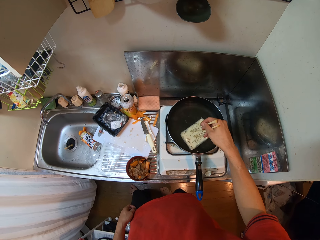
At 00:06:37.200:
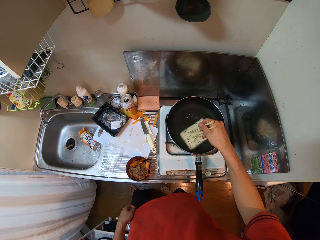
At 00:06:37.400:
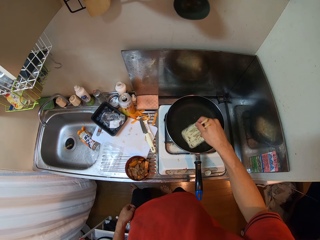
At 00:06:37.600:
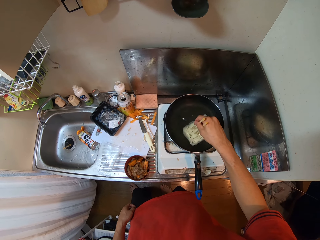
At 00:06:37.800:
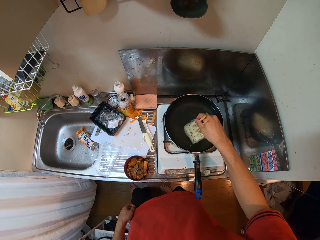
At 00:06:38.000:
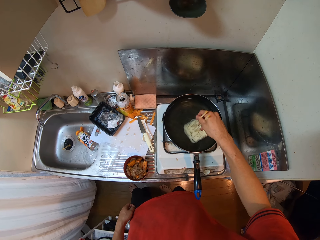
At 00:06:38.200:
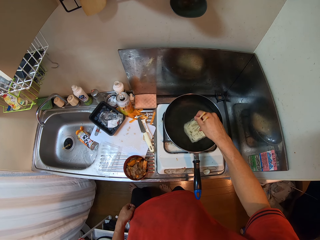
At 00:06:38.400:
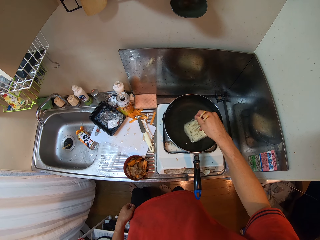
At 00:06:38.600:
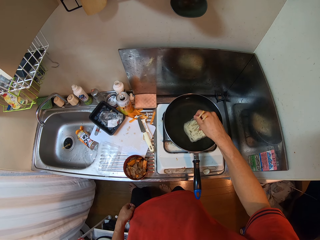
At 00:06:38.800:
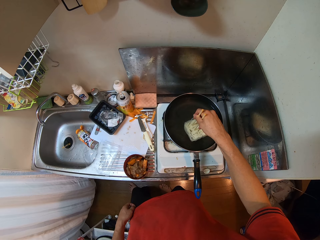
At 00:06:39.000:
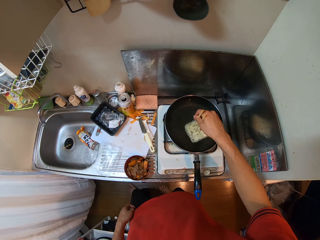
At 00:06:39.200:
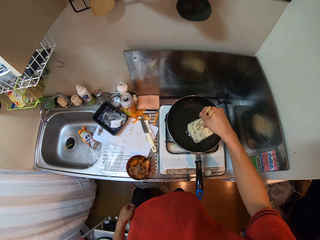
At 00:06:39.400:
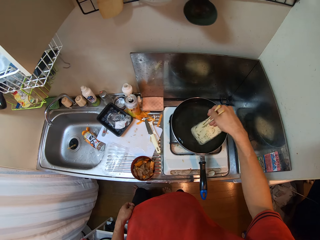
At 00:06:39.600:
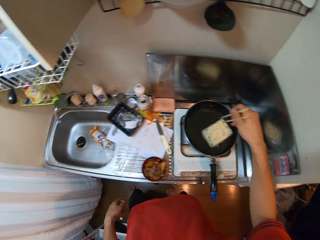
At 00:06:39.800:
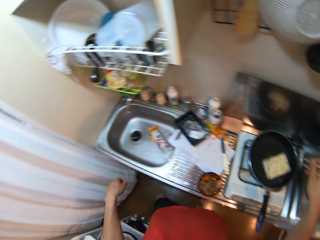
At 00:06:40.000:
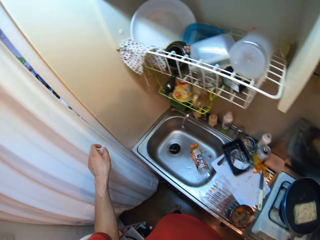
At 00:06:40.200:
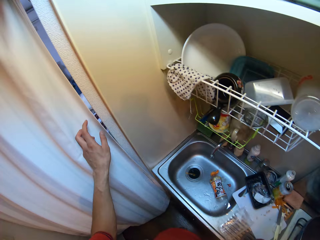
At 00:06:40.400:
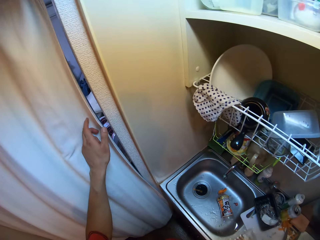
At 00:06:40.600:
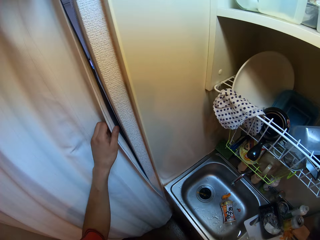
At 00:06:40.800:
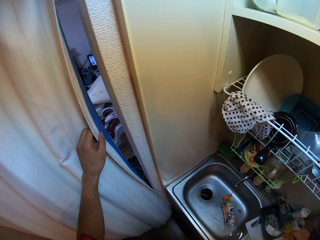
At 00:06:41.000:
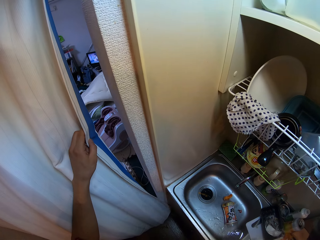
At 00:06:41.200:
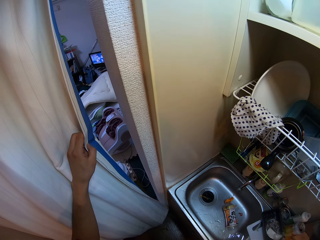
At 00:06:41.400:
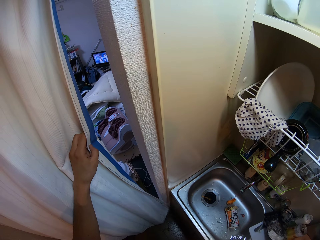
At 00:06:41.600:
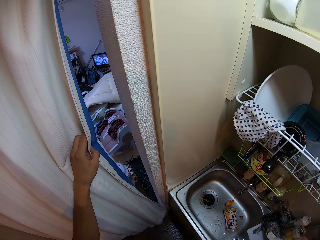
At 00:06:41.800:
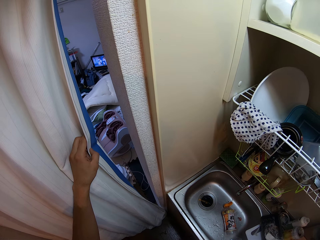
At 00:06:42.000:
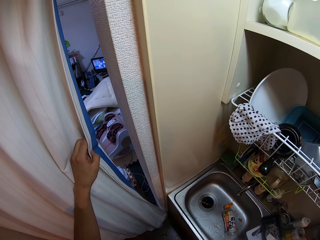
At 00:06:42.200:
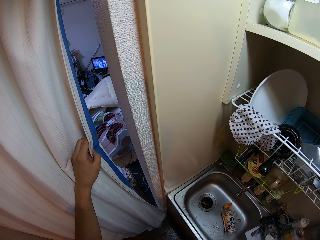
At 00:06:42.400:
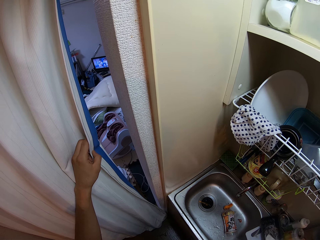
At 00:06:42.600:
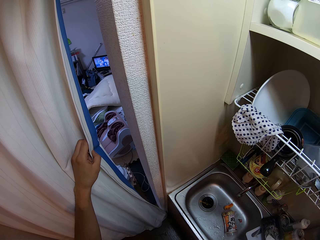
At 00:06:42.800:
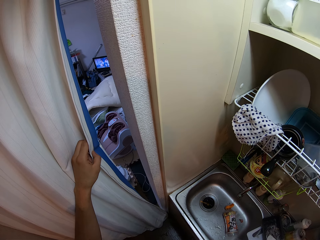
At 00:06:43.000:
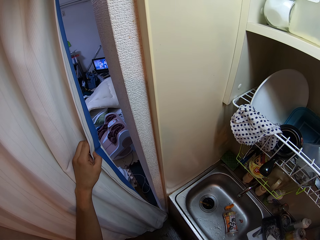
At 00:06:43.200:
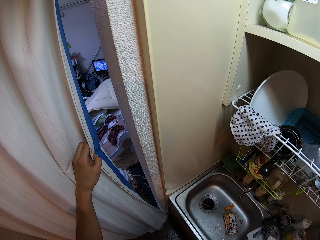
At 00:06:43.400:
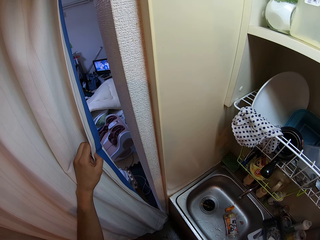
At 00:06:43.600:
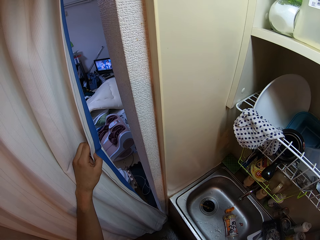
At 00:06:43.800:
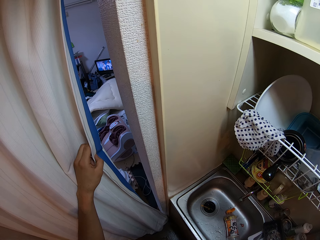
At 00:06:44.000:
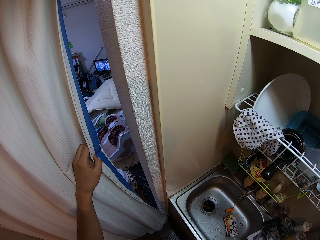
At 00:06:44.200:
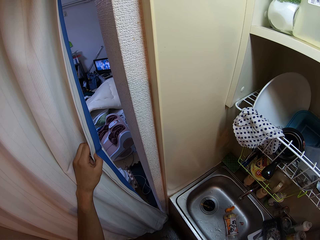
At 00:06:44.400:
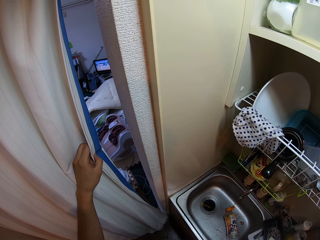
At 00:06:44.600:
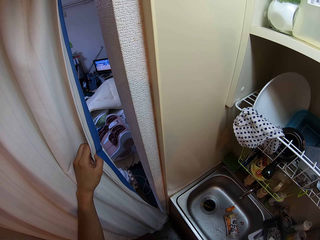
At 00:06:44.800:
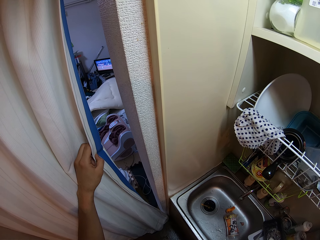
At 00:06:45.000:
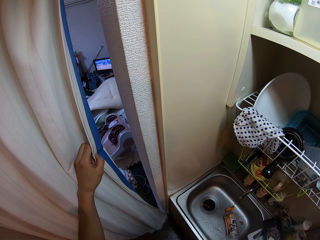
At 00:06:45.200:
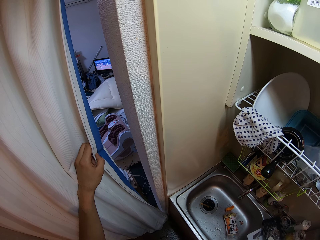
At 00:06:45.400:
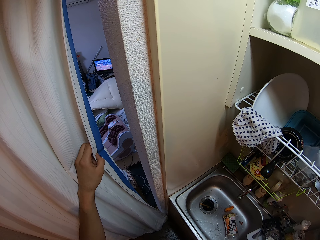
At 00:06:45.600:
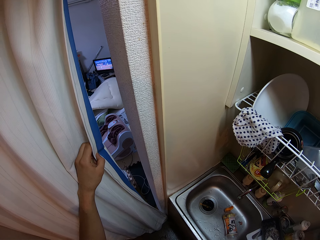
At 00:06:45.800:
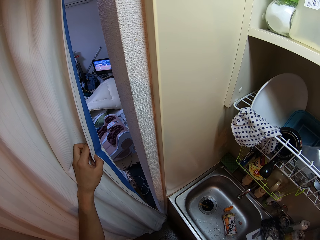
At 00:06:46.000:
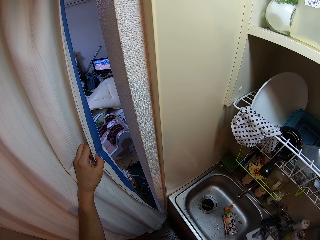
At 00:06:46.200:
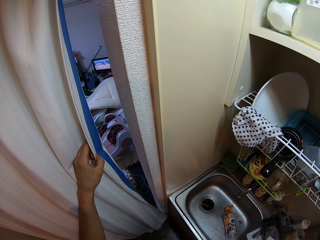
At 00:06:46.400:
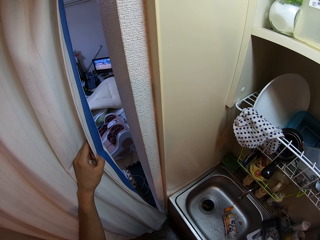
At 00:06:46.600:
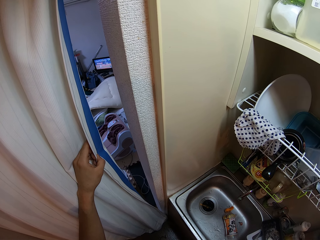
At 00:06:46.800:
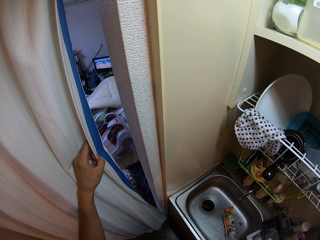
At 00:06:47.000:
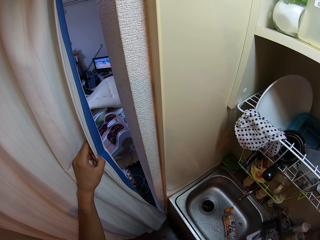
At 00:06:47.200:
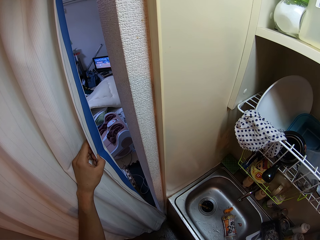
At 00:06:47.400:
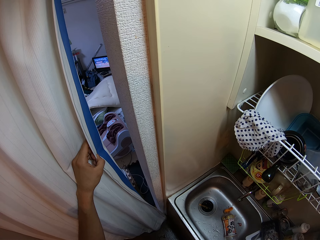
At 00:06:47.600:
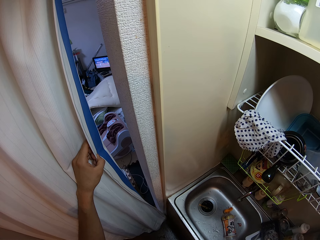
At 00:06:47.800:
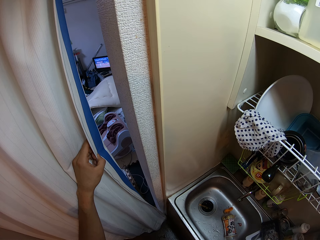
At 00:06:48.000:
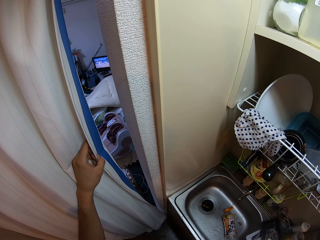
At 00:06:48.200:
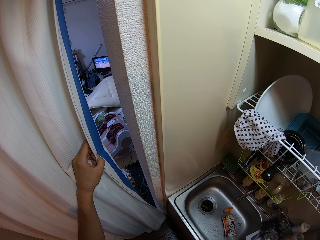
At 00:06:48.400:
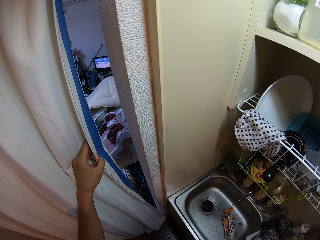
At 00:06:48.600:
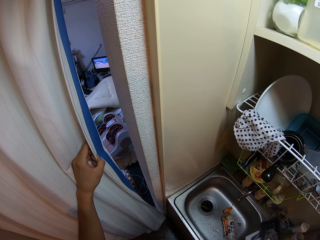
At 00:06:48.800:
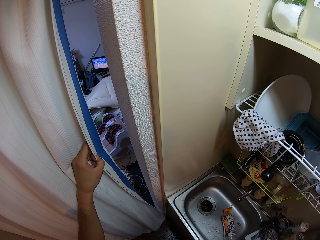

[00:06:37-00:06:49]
The camera wearer looks through the curtain. They hold the curtain in the kitchen.

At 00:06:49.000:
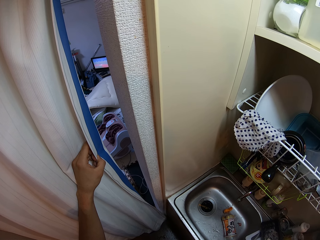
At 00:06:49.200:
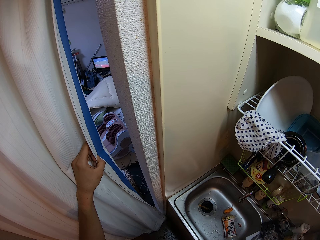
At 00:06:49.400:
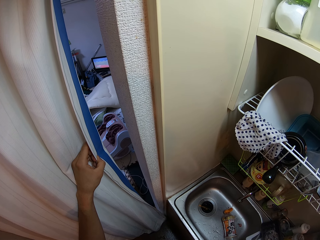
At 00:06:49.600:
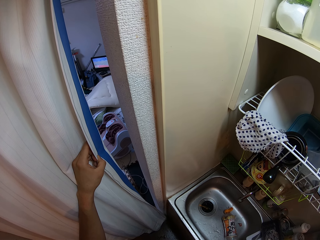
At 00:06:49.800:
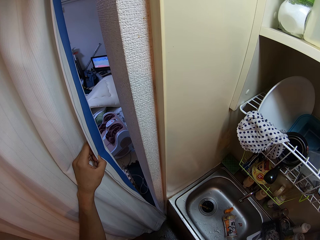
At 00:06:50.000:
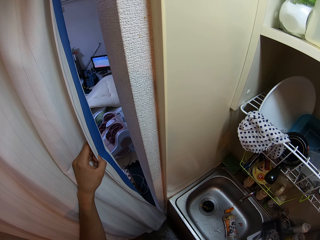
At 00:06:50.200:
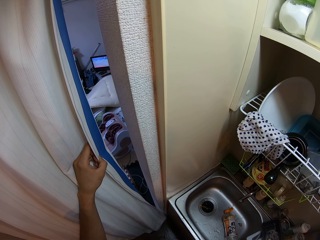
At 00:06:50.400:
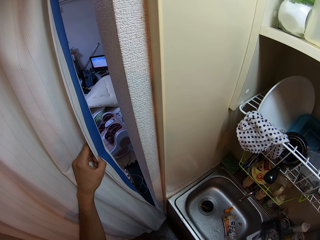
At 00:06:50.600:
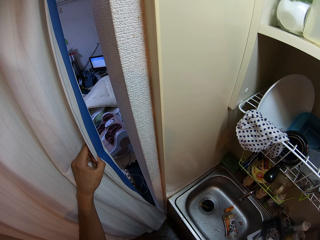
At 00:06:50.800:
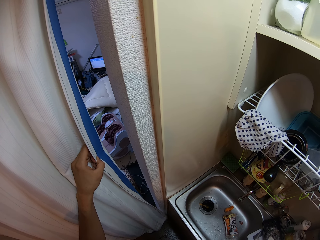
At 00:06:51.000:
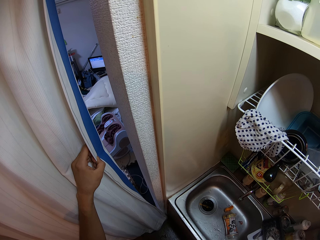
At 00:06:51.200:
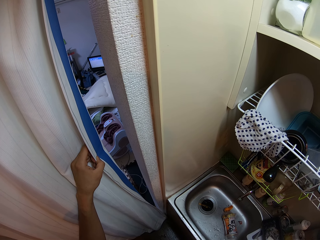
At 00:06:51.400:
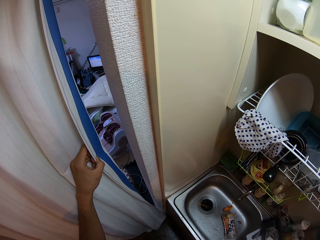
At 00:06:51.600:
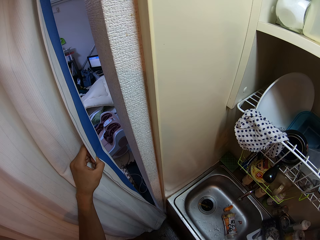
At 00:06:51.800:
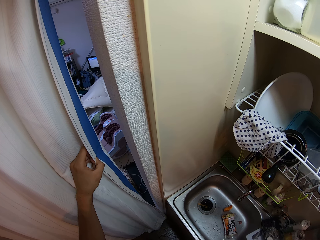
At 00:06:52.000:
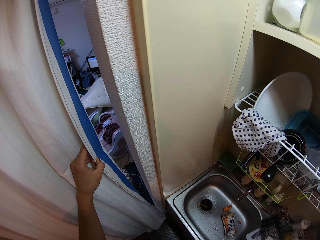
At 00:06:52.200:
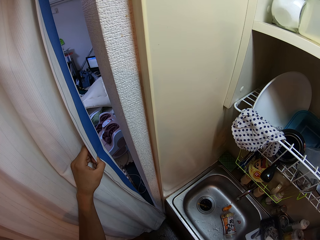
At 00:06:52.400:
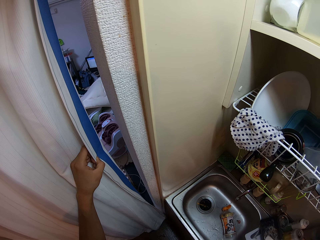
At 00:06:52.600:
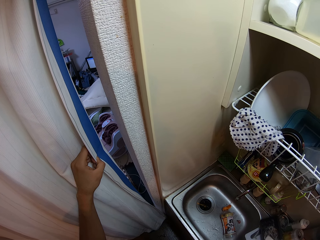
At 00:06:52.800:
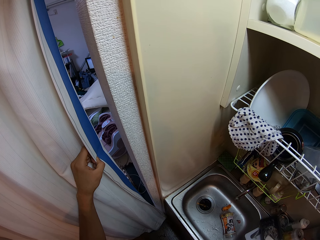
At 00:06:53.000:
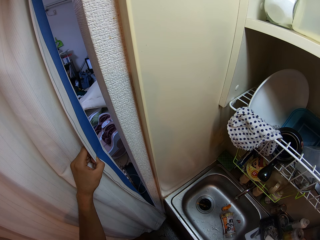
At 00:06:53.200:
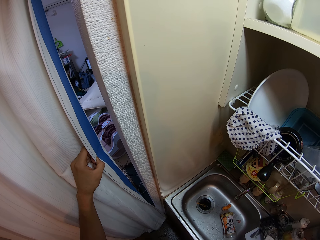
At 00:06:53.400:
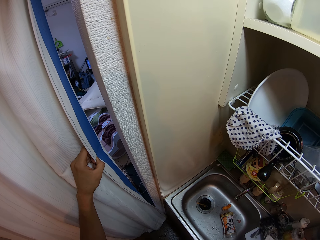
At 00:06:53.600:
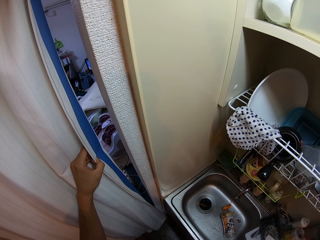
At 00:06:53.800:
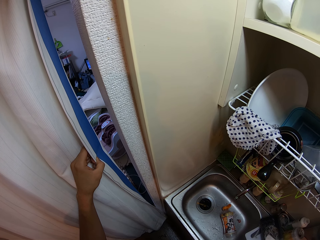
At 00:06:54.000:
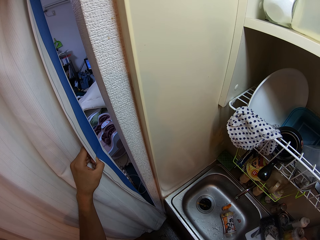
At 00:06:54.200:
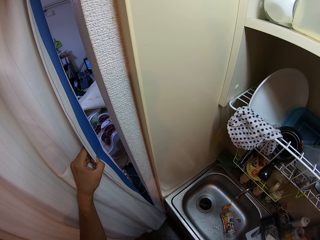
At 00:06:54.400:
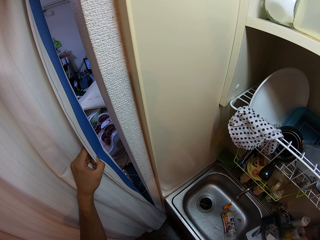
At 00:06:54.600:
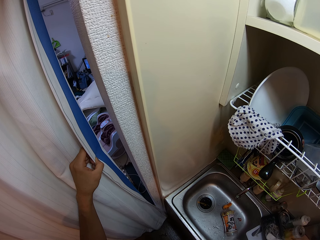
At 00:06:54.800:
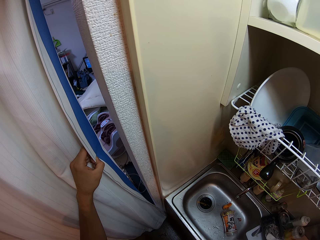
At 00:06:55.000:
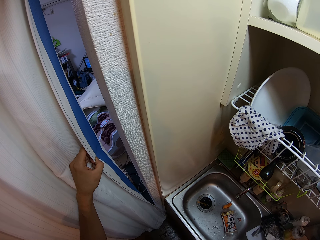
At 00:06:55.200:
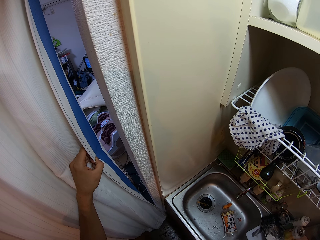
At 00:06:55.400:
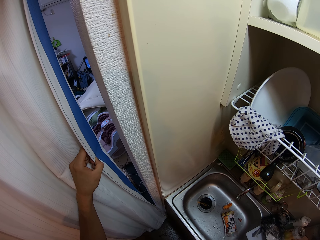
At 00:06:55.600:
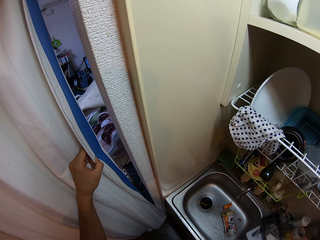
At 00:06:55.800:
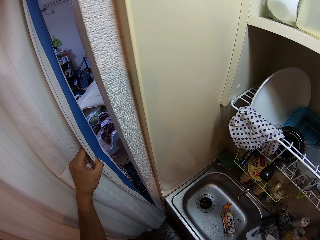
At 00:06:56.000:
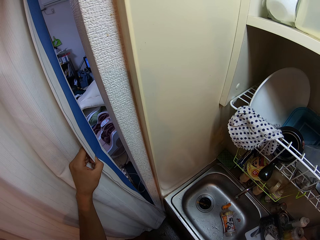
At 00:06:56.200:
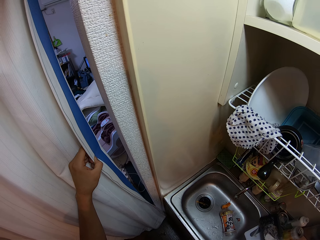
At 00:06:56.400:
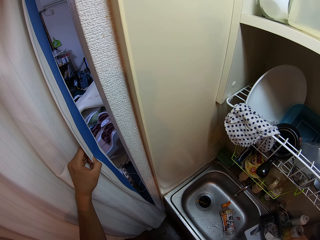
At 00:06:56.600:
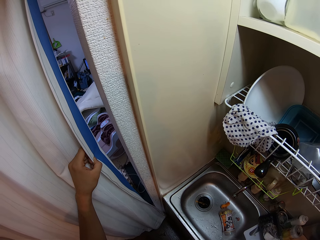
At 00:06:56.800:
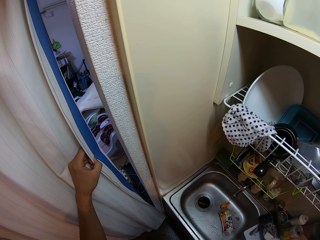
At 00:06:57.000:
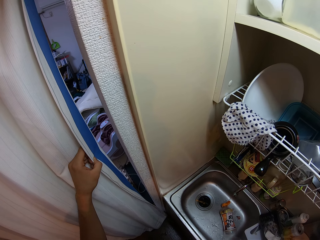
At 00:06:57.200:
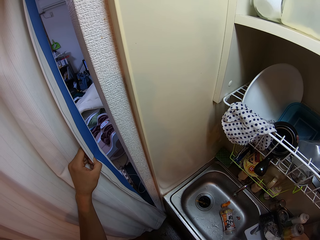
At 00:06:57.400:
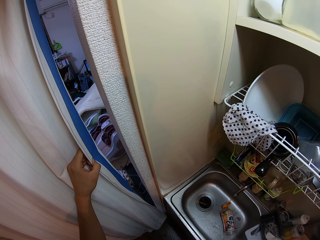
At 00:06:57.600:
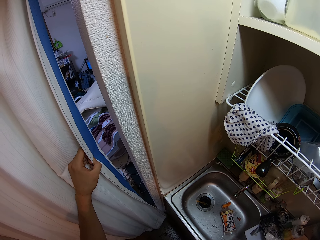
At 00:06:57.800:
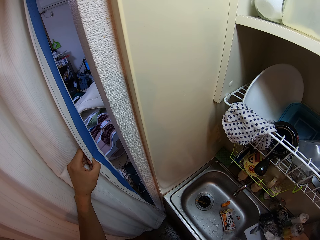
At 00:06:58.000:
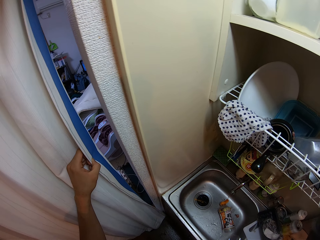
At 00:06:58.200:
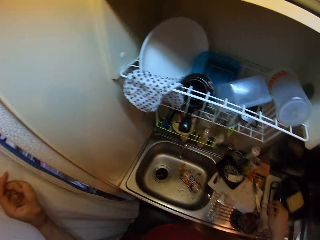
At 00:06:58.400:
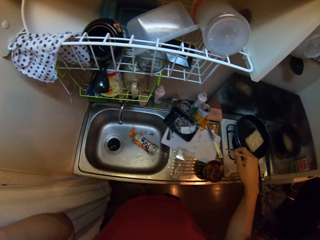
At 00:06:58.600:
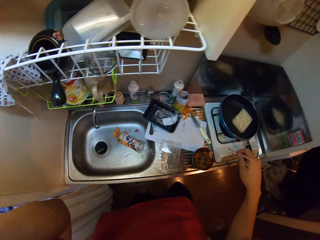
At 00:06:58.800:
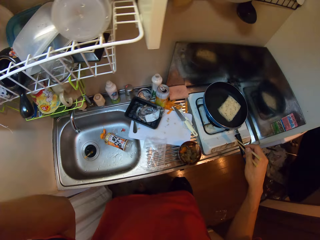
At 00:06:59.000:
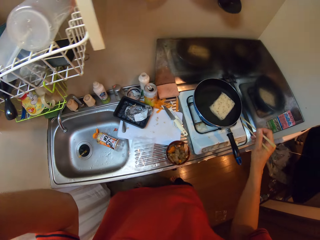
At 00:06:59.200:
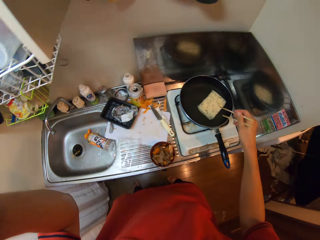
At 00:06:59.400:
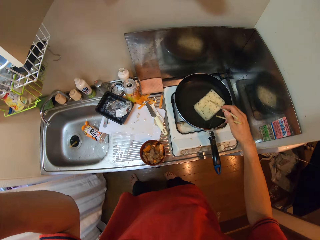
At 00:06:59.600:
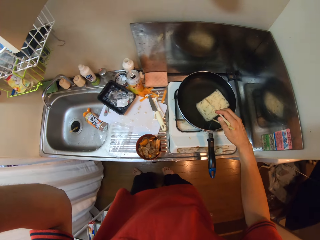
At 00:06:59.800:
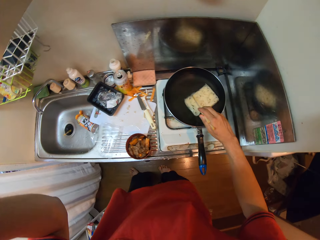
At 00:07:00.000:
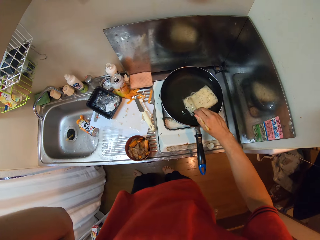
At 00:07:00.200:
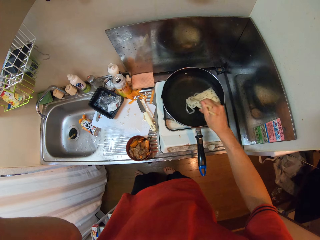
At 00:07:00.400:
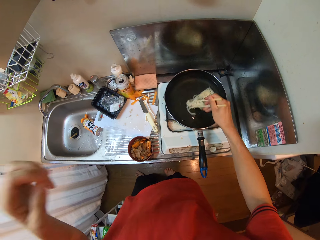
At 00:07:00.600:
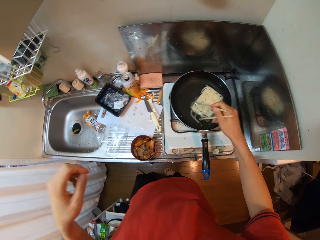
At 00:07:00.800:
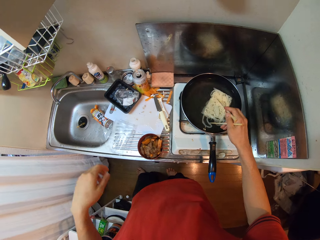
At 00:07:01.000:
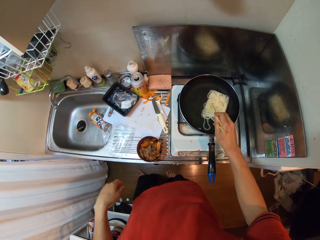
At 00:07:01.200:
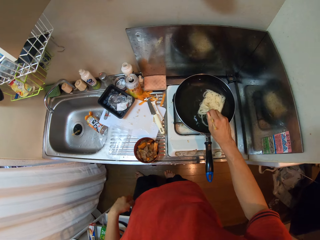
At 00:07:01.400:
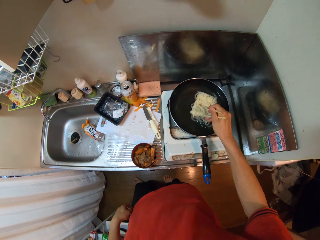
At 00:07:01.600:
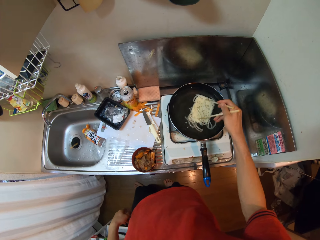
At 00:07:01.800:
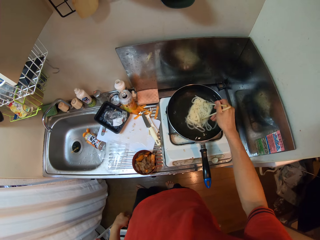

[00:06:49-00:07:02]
The camera wearer stirs the noodles in the frypan with the chopsticks.
